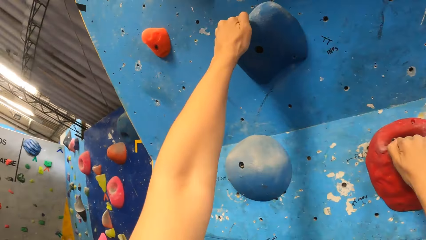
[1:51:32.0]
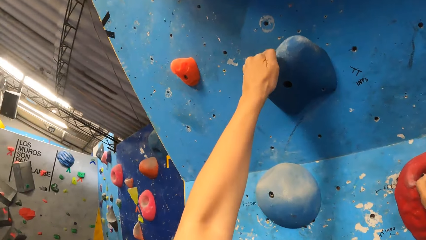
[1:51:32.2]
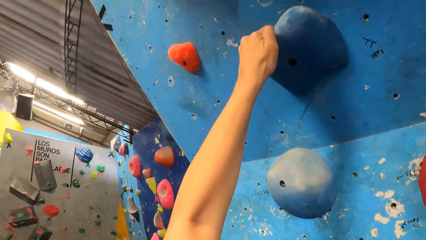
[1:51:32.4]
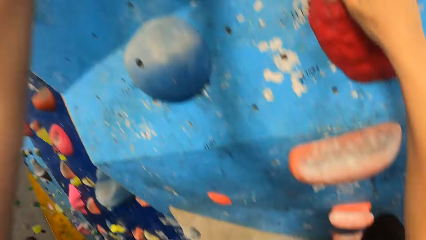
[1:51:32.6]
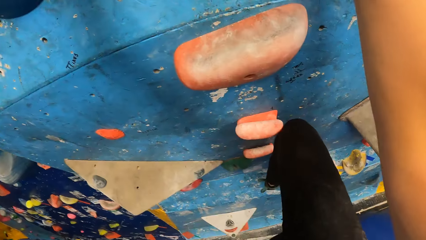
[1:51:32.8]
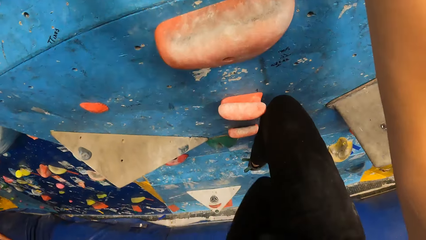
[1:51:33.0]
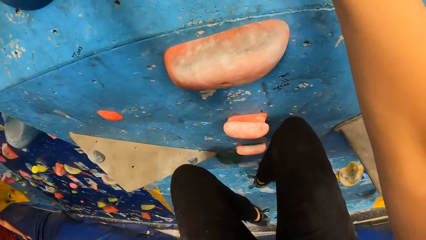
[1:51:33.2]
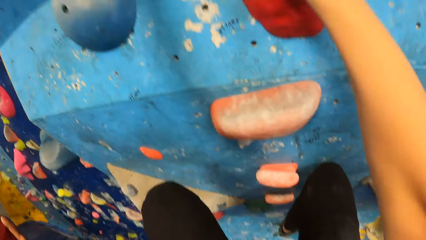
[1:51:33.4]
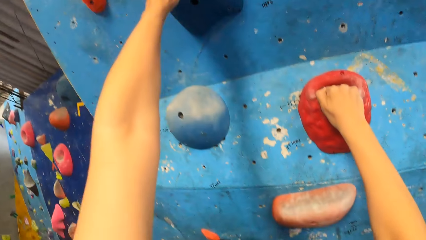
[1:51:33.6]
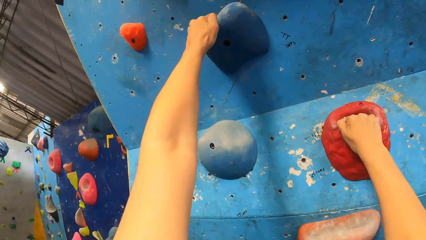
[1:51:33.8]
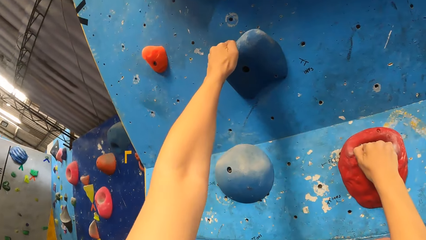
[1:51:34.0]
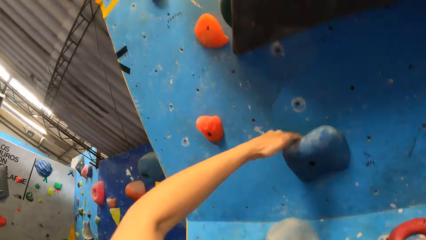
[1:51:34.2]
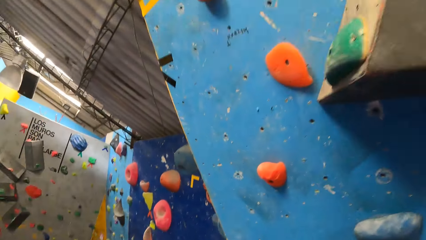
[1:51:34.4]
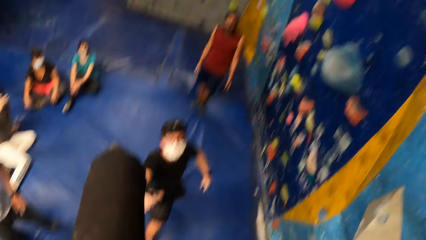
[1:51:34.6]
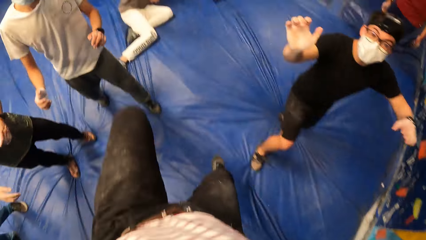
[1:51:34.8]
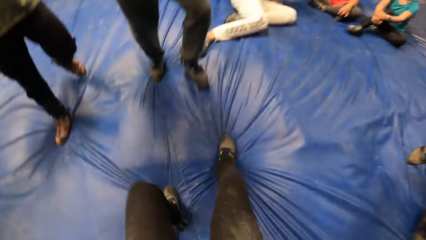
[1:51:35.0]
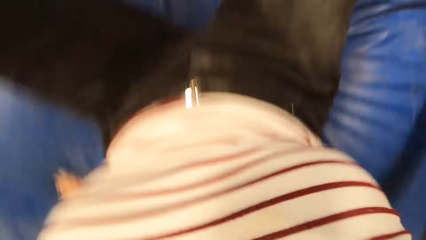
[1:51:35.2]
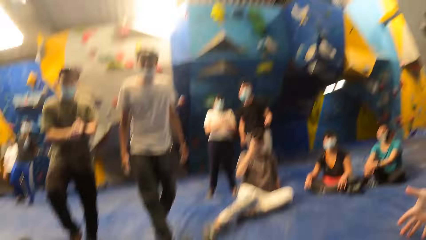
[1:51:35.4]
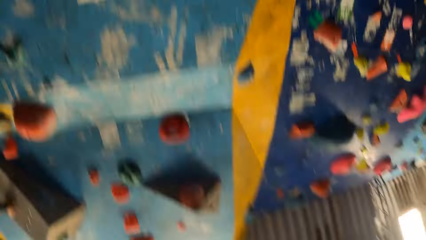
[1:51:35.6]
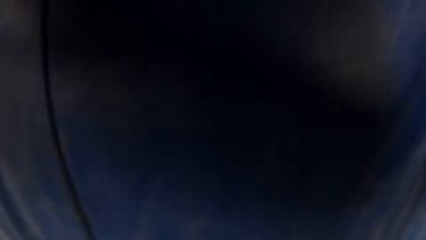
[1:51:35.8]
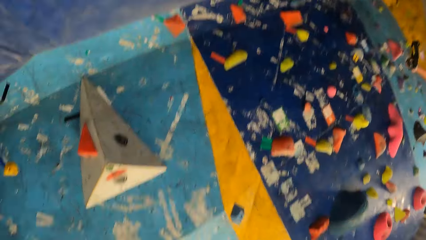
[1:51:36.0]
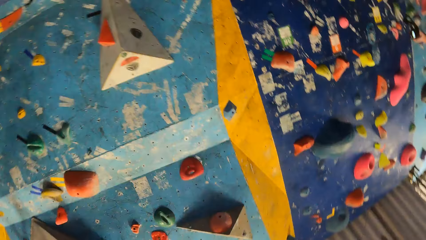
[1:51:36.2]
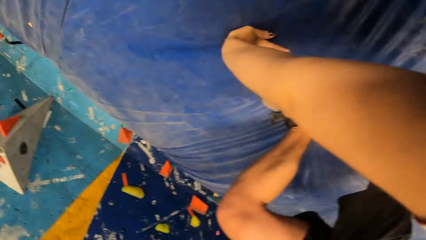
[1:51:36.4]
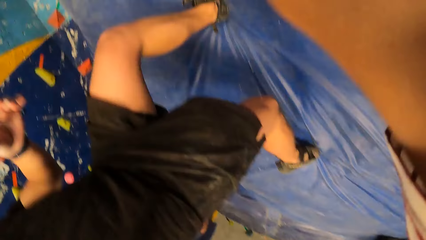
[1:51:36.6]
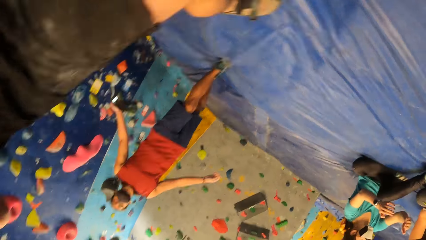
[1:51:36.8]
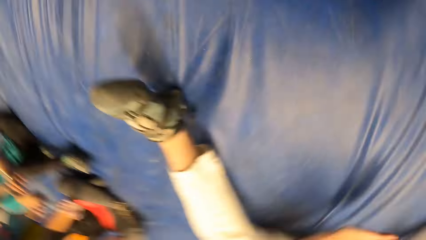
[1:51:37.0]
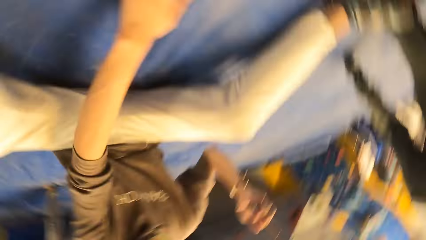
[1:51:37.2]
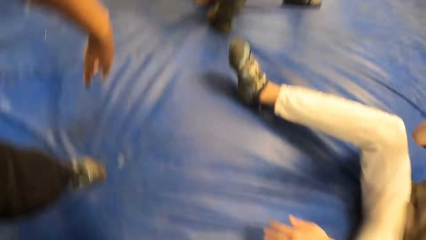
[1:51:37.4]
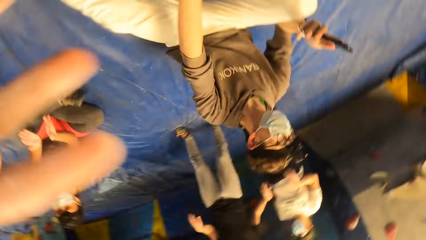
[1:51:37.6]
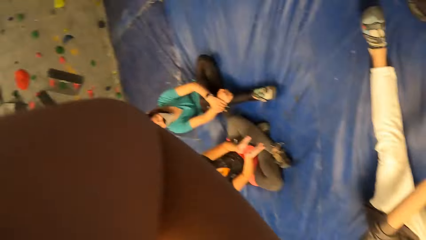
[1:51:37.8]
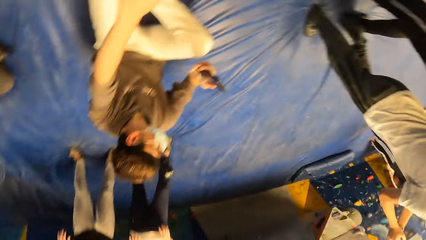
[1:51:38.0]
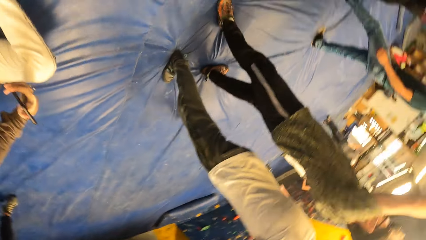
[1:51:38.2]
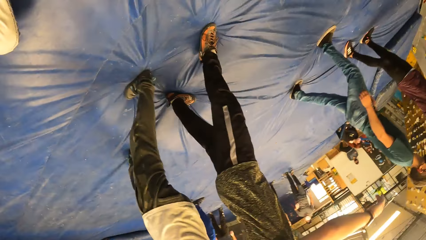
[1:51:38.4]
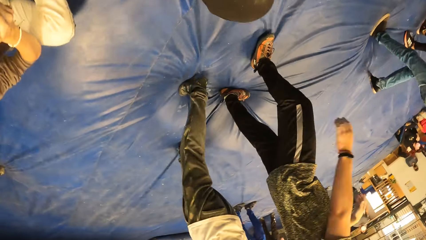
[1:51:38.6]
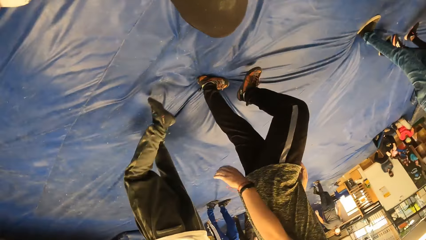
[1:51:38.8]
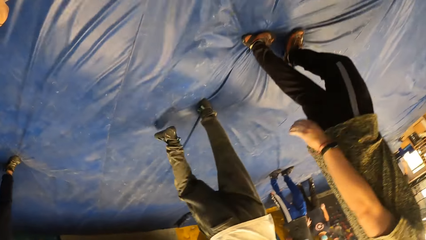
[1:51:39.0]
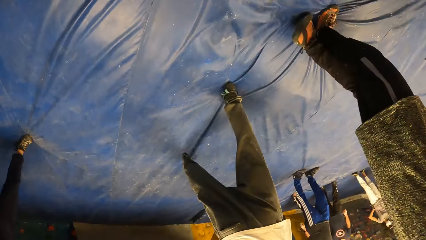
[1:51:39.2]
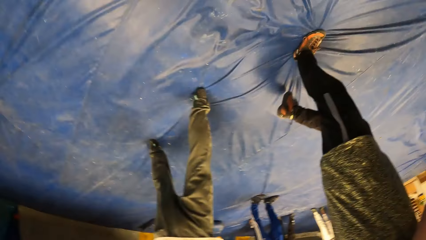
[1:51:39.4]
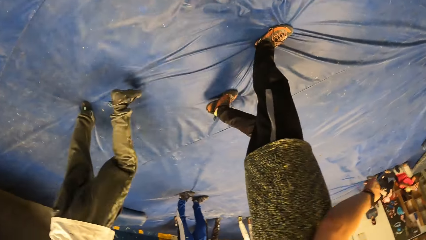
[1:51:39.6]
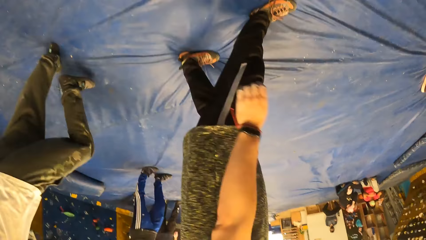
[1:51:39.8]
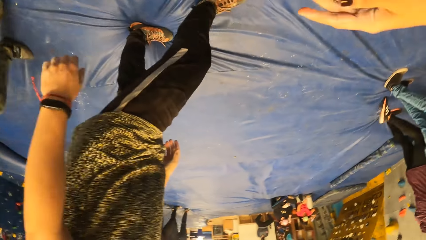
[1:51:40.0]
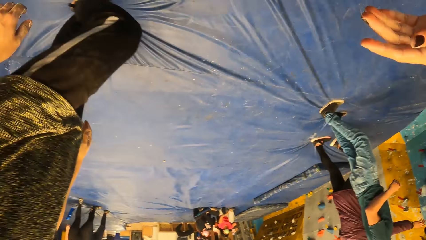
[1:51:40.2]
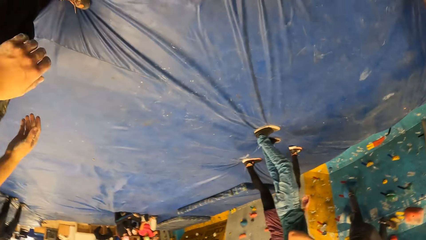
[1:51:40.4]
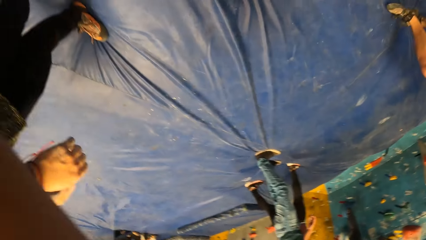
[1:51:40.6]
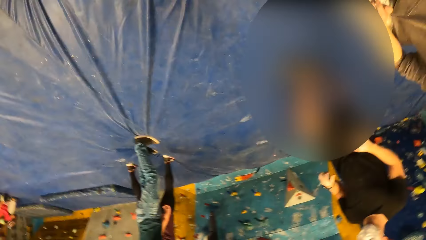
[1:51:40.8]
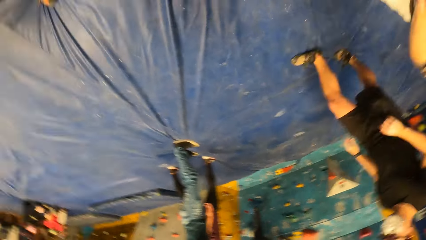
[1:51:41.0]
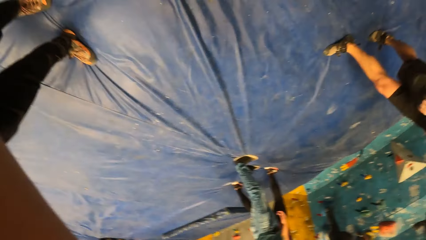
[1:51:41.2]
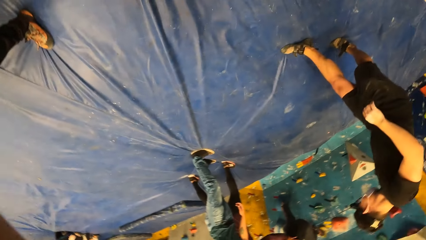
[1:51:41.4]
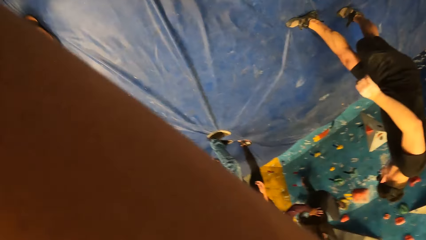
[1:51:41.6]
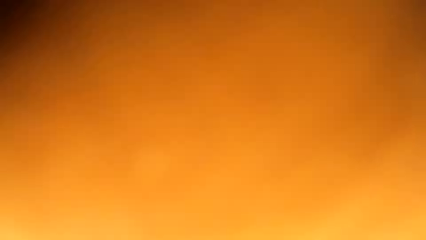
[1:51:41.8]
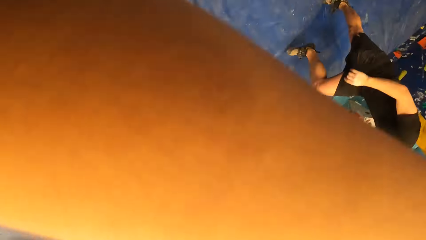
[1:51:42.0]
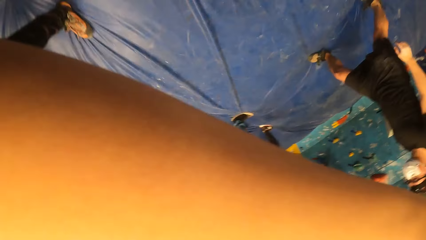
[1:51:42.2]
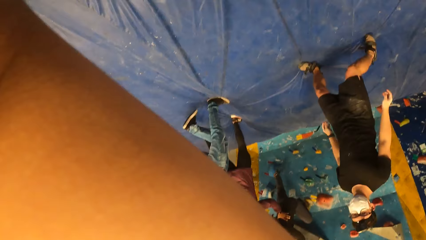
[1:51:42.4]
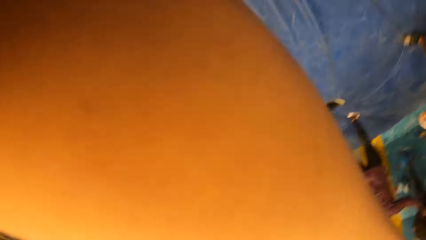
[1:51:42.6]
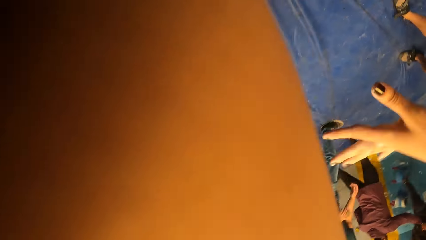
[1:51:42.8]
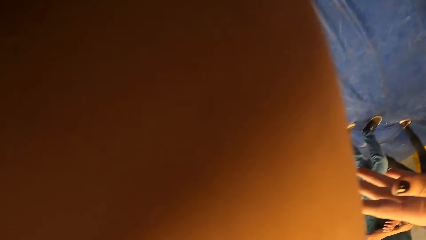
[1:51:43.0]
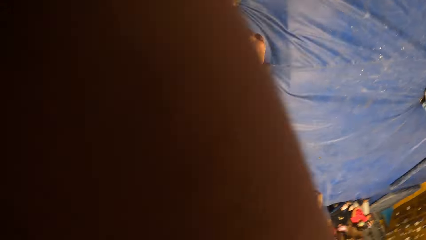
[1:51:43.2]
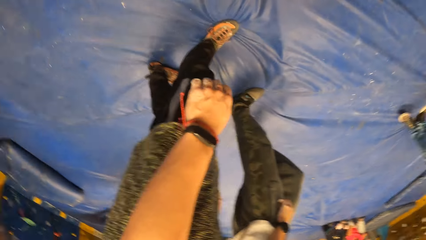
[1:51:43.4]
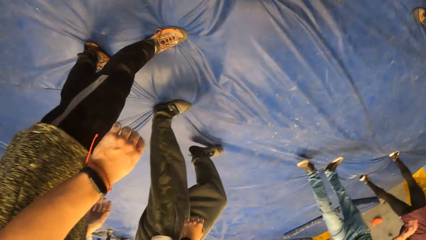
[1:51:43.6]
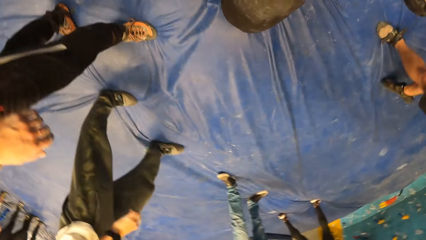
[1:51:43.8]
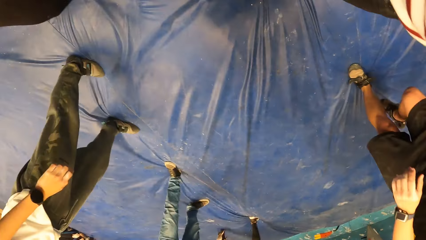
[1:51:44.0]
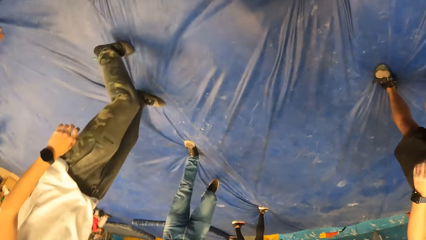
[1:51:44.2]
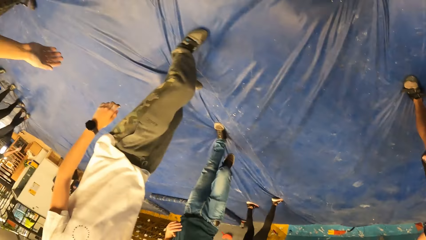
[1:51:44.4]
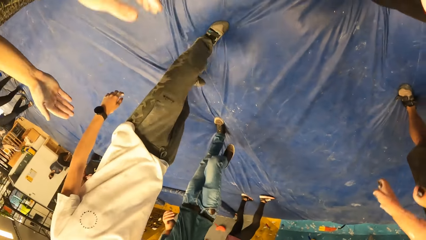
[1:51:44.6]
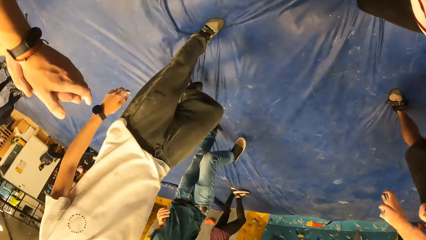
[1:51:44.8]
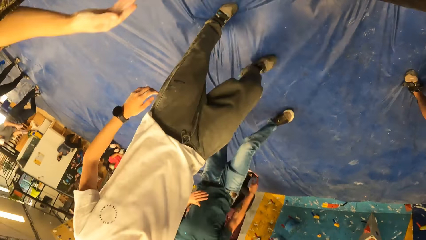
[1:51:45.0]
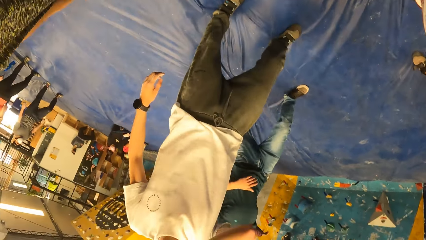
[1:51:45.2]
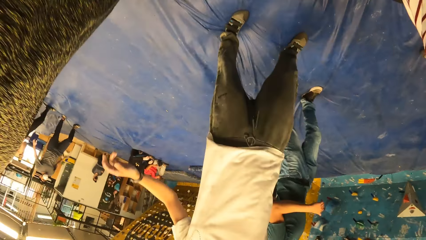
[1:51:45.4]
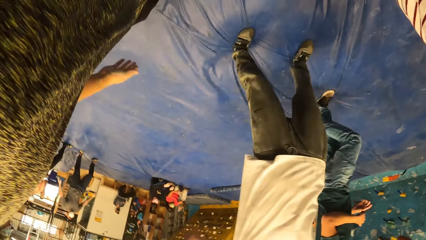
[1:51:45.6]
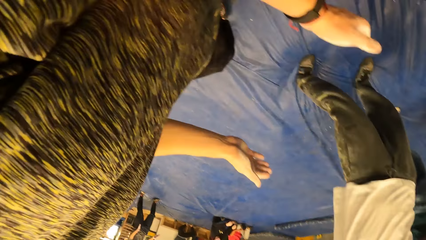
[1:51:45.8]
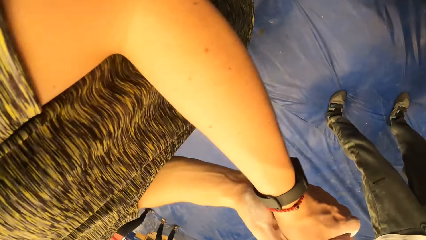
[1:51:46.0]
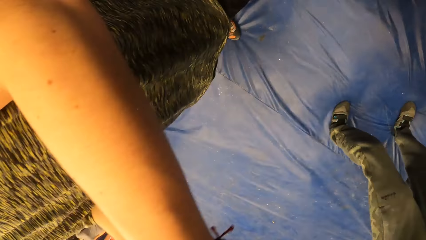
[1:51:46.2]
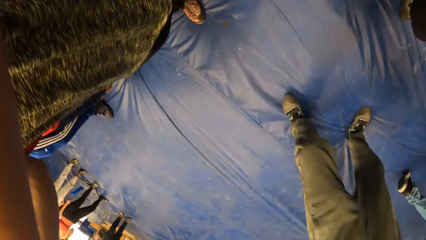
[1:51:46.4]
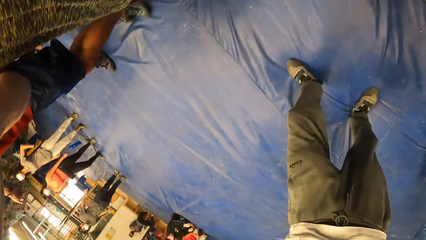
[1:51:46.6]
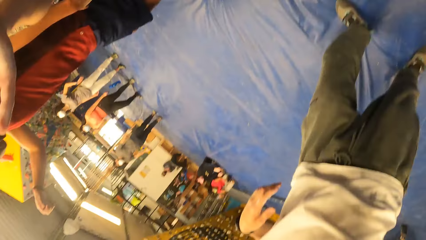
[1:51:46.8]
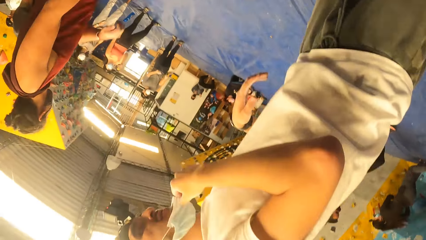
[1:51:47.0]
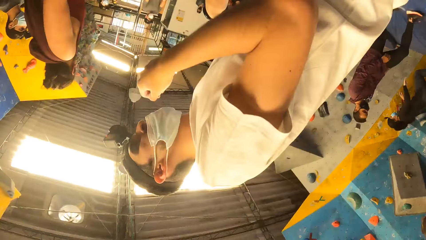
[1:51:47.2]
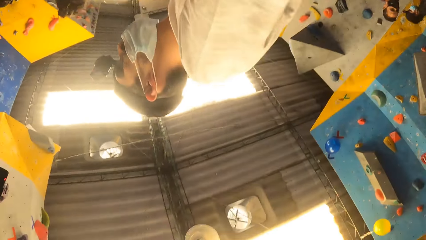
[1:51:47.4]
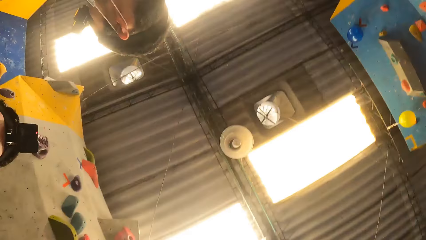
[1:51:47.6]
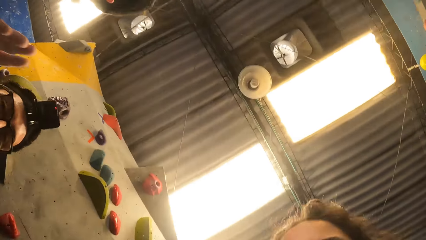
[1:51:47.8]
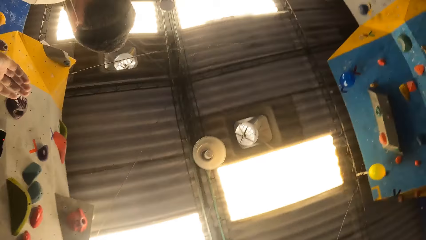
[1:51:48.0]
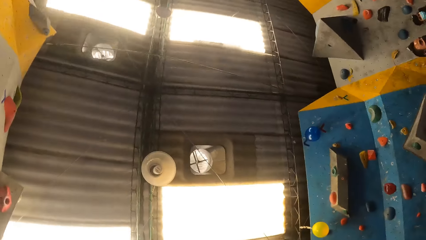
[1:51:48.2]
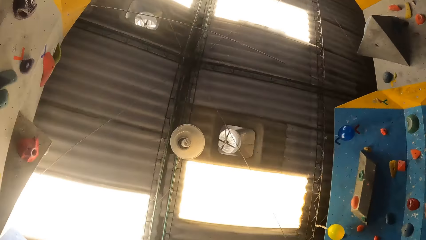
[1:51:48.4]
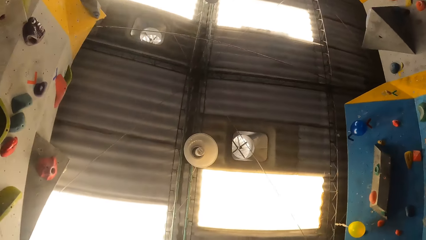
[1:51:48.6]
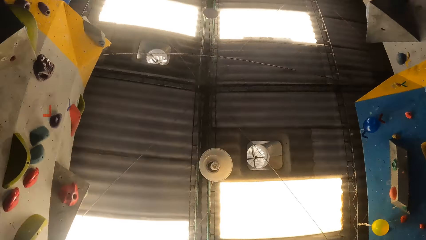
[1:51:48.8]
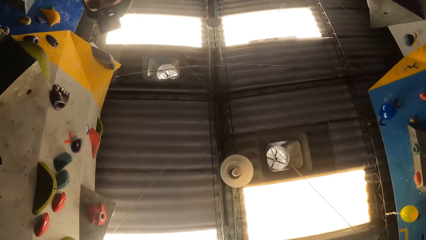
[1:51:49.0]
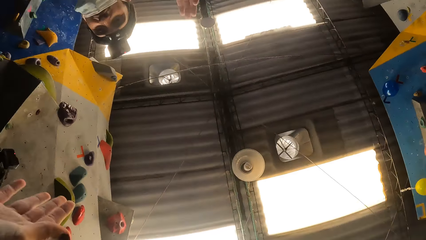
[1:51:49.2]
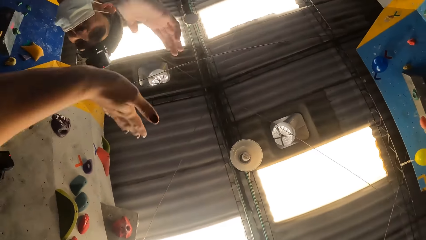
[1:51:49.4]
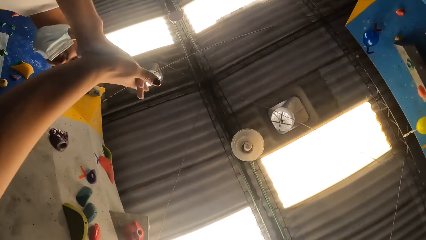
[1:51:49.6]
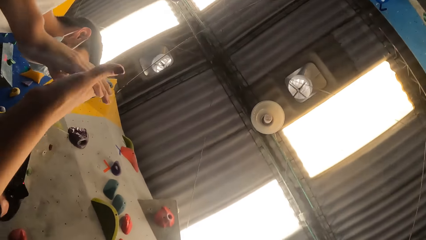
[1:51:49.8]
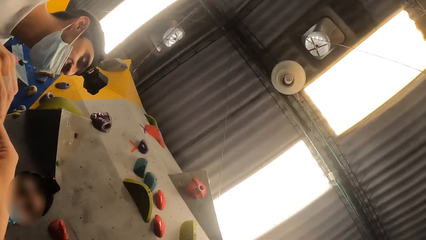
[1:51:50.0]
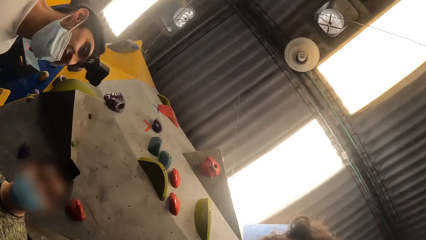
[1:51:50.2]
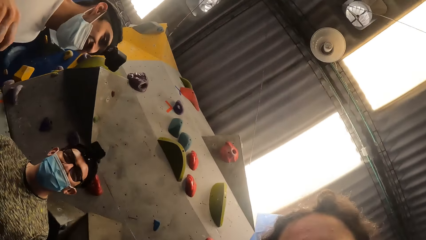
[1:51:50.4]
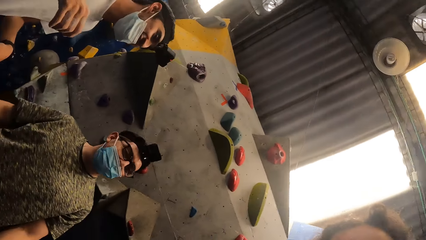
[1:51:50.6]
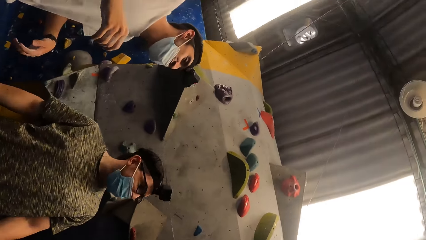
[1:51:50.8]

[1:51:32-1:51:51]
The camera wearer falls down from the bouldering wall. They jump down. They look around the boulder gym. They adjust the body camera.
